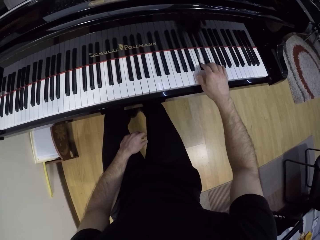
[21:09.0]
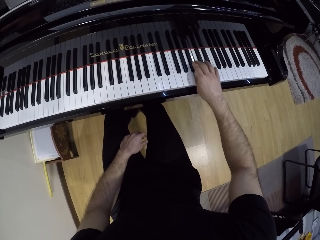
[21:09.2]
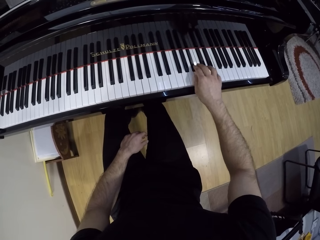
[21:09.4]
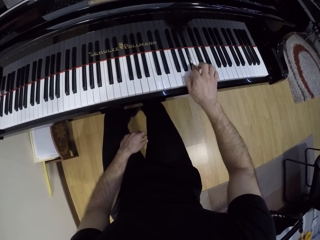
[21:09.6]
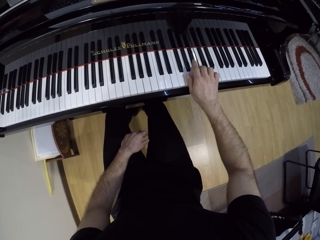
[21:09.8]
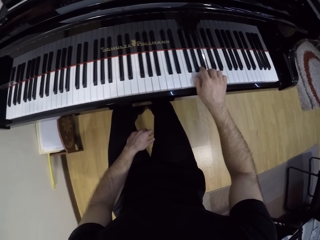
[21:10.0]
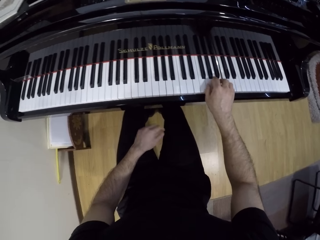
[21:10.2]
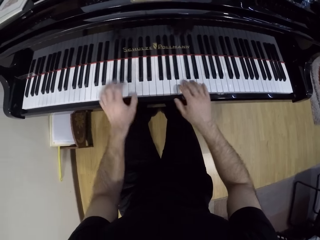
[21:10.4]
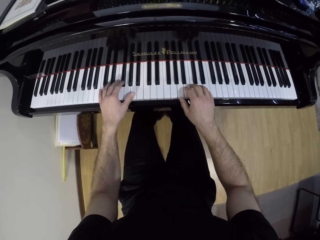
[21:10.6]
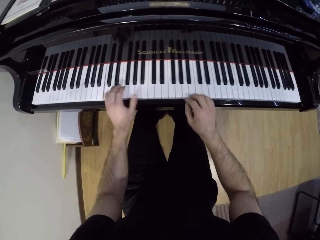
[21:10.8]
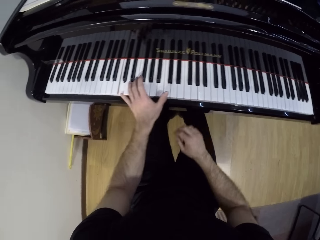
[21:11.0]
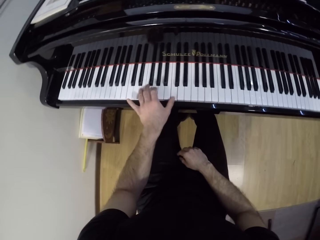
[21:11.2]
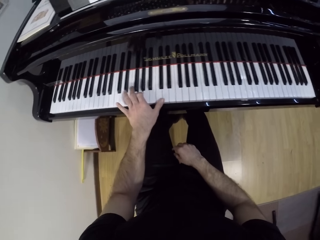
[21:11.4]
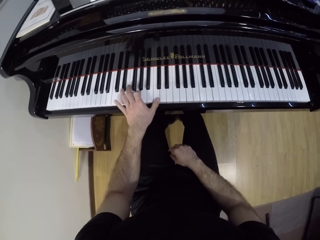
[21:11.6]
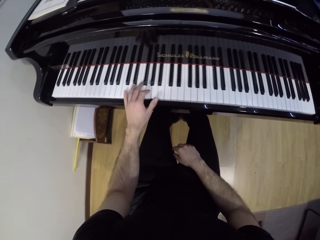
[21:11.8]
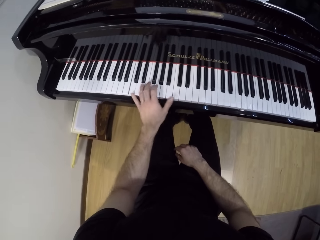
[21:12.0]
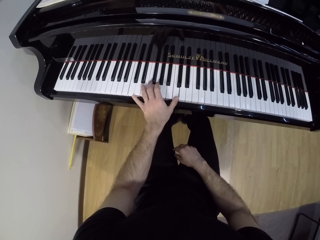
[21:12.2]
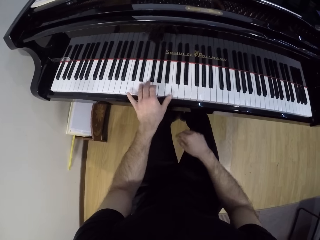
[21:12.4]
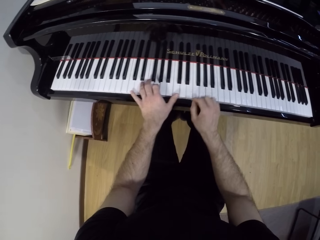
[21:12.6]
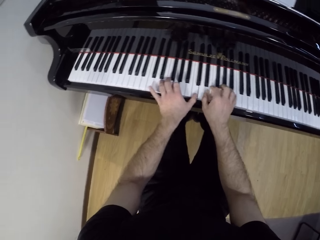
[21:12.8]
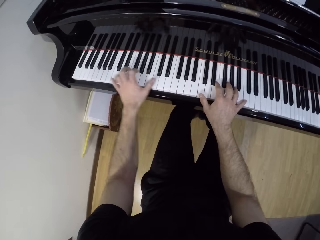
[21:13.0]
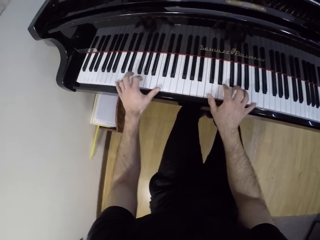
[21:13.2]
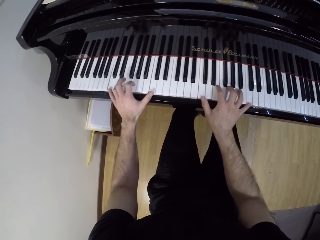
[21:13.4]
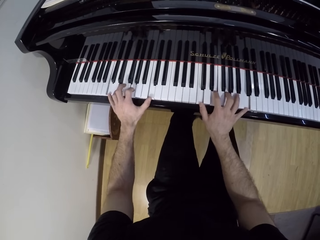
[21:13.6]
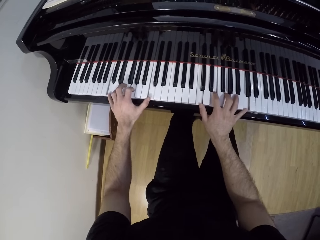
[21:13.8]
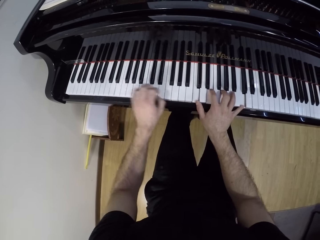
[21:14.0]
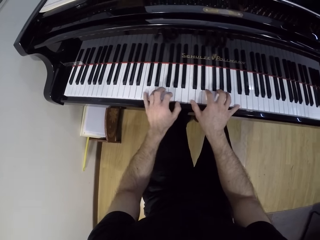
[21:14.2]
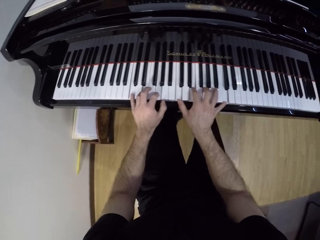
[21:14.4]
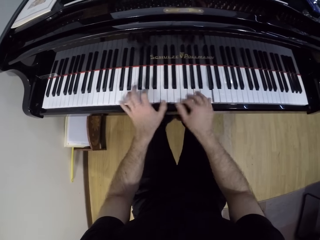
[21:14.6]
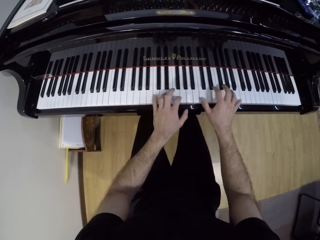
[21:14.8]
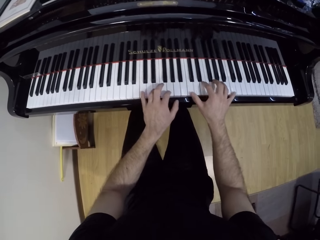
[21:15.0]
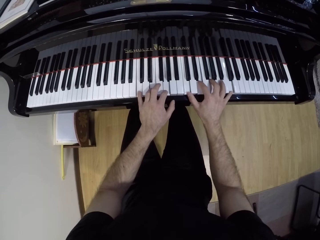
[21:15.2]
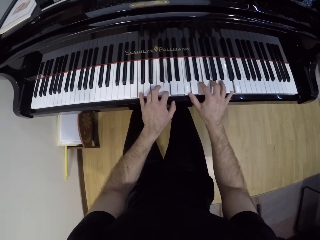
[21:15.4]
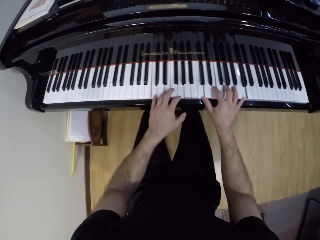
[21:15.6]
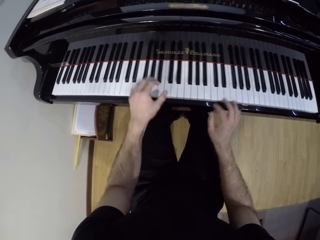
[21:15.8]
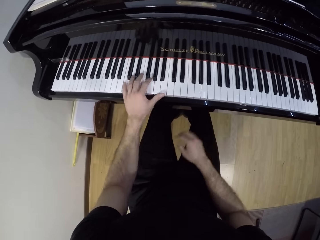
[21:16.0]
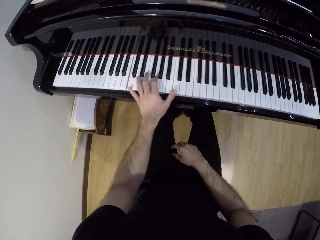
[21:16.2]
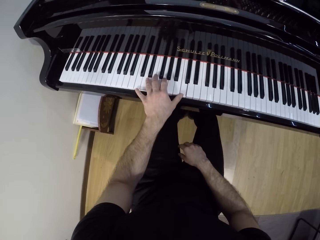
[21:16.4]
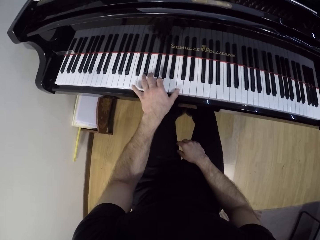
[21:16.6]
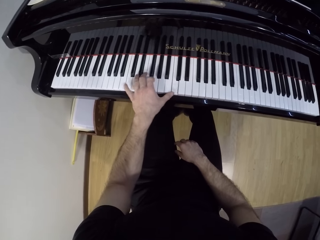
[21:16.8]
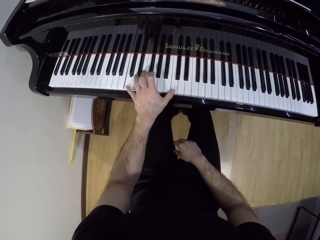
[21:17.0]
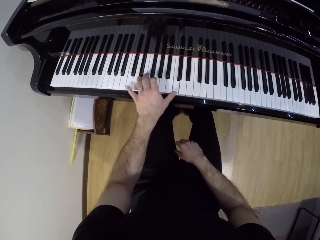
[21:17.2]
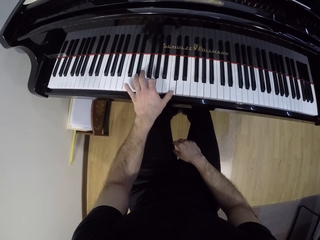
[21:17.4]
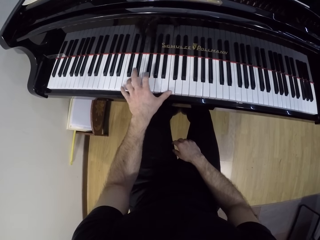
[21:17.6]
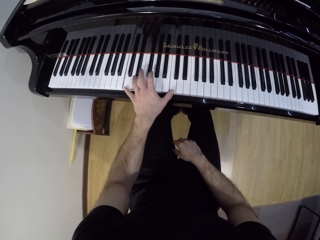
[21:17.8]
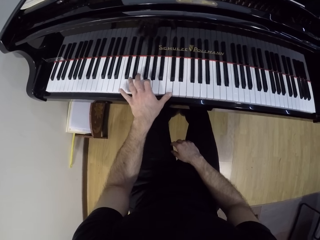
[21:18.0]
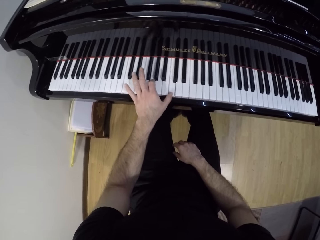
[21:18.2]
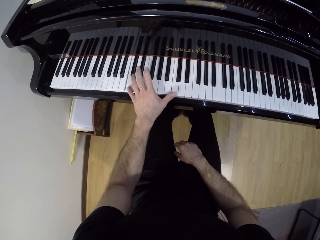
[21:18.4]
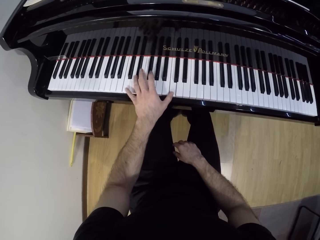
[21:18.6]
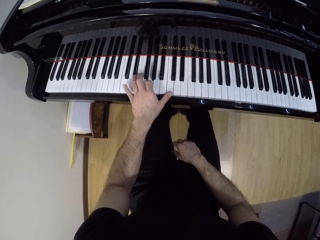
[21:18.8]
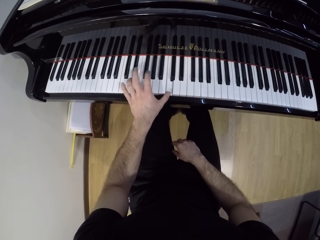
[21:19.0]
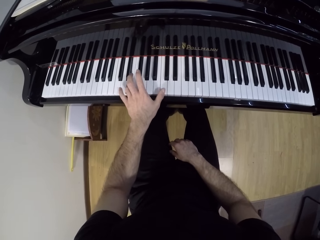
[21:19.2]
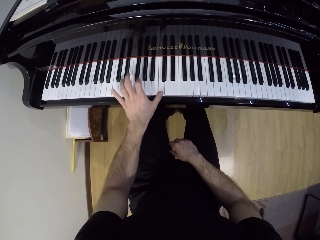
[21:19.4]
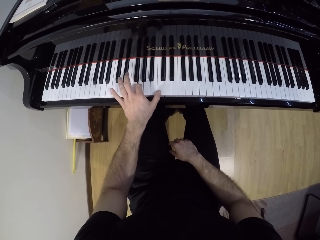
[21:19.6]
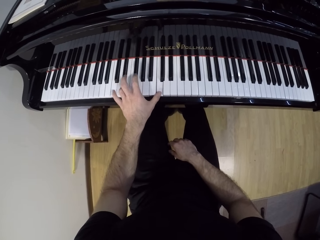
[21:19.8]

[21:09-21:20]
The camera wearer plays the grand piano with his left hand. He puts the right hand on the leg. He plays the grand piano with both hands. He plays the grand piano with his left hand. He puts the right hand on the leg.

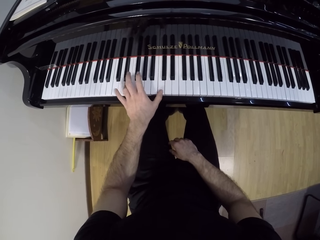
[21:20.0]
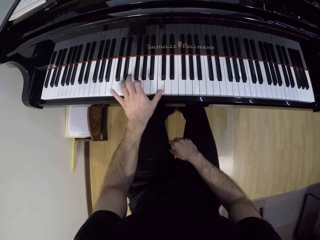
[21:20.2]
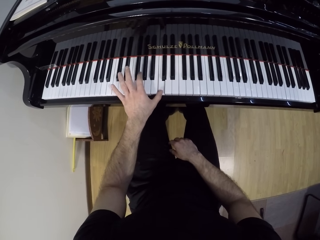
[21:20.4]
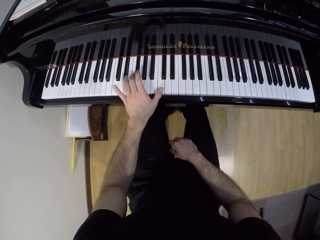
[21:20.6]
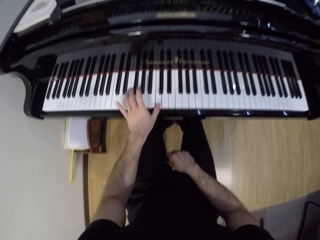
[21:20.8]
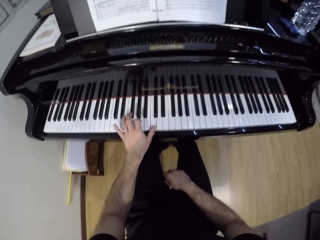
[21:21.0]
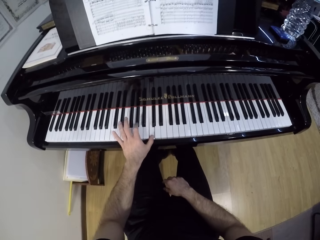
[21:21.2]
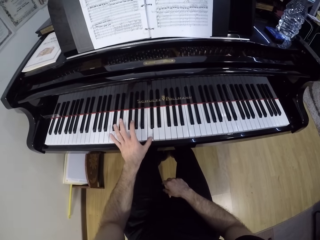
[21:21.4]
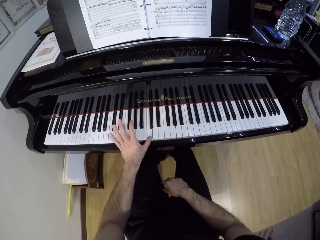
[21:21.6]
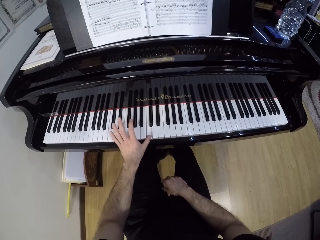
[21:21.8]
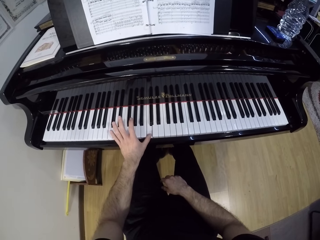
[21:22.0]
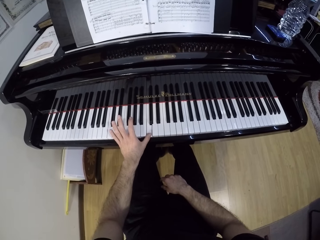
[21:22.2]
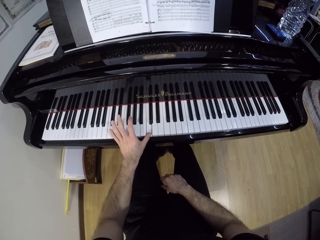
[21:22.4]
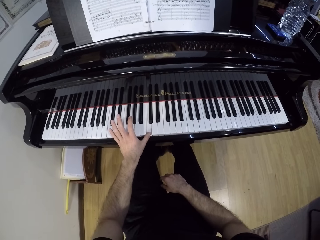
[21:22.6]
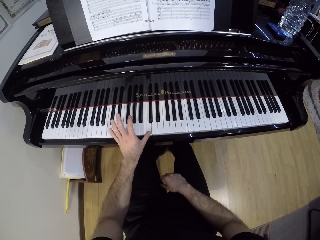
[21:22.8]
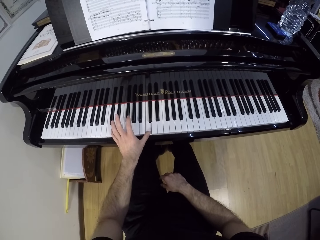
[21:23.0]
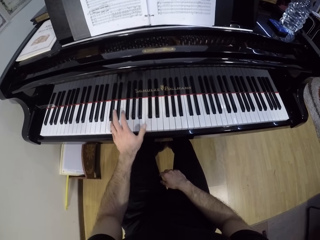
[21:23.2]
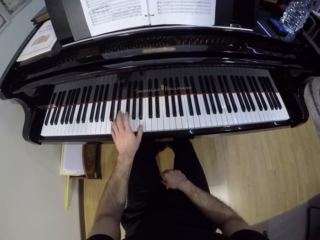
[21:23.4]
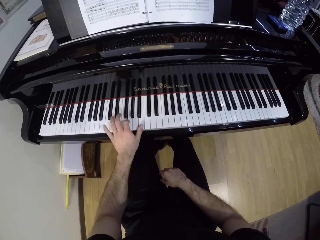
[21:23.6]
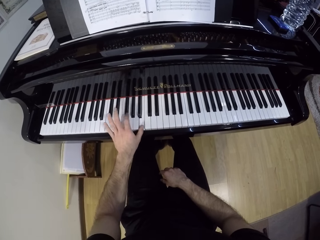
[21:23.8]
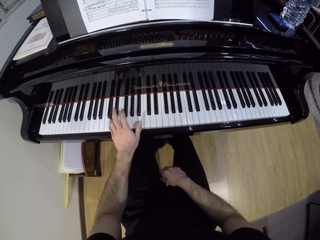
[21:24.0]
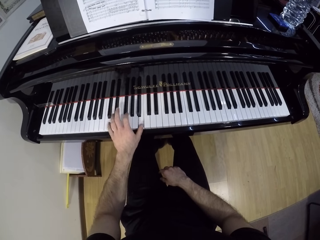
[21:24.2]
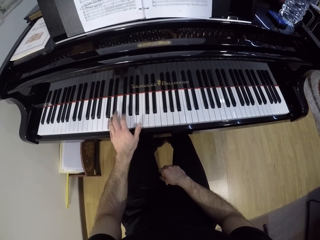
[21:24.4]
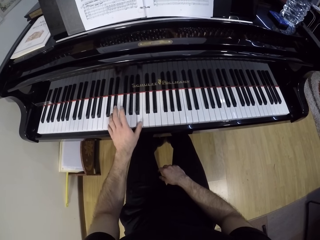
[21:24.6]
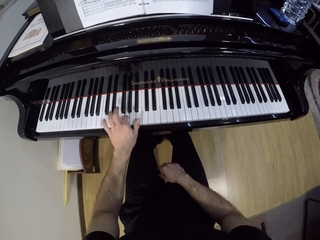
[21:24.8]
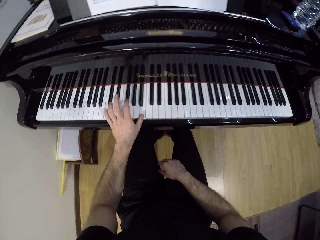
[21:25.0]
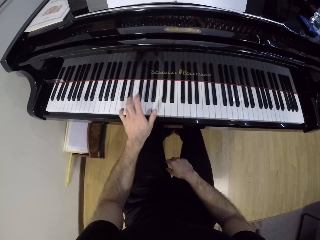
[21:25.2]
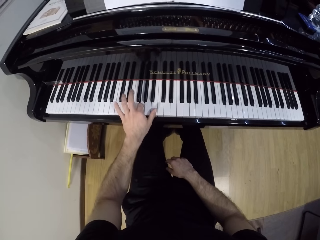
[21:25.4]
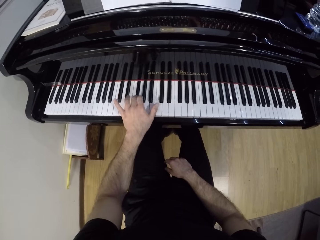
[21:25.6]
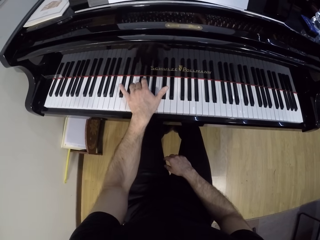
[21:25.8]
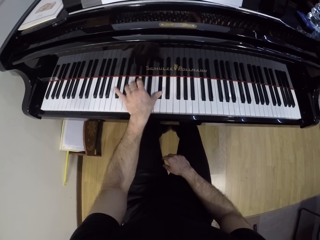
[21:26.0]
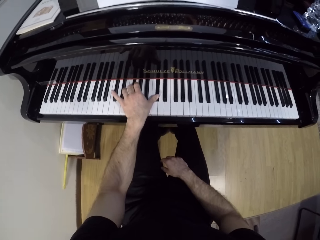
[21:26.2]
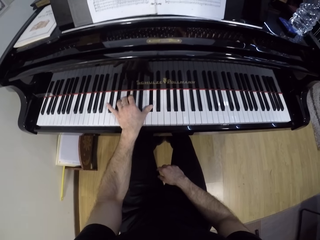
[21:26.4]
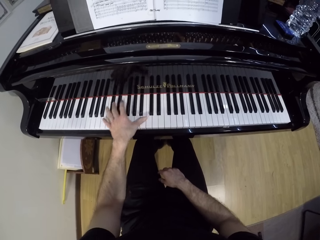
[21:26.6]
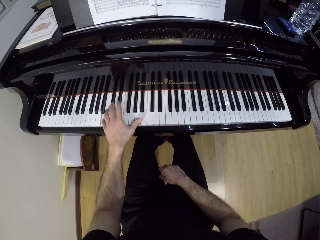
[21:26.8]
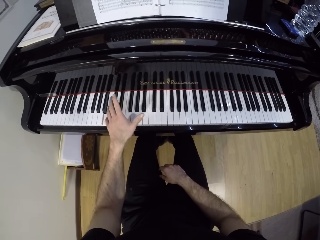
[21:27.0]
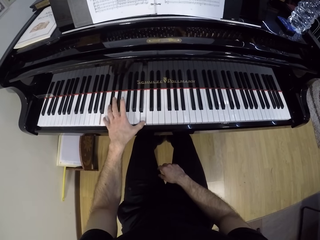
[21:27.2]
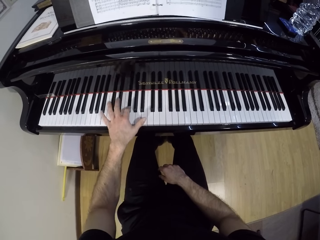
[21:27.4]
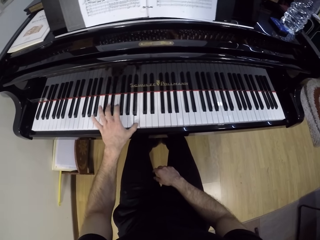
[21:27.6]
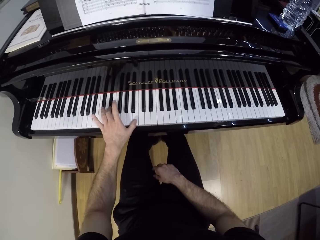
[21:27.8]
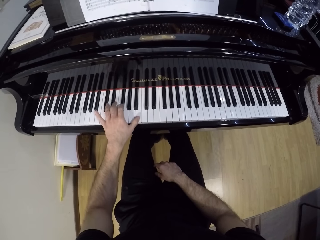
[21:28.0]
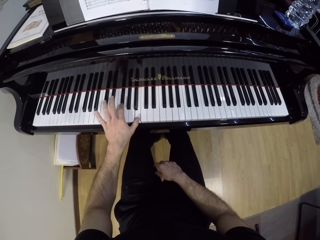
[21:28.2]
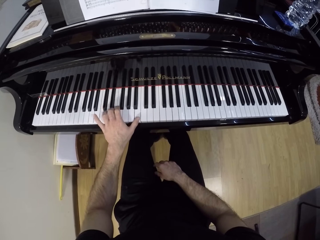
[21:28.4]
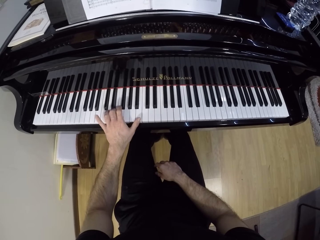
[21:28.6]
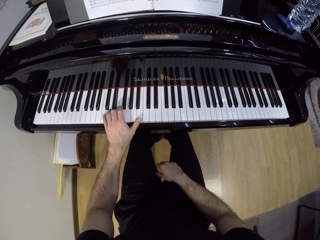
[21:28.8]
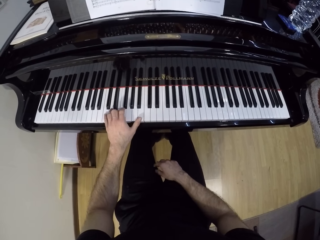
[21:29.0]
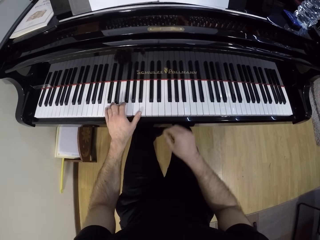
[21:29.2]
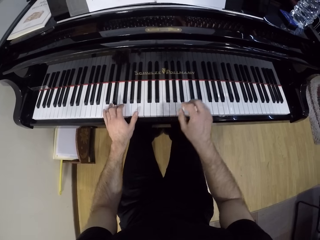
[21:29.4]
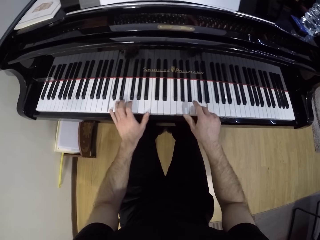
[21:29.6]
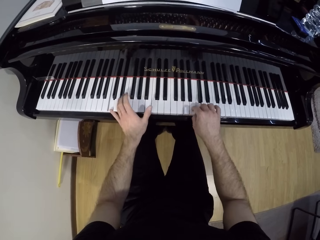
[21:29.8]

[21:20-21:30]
The camera wearer looks at the book. They play the piano with the left hand.
